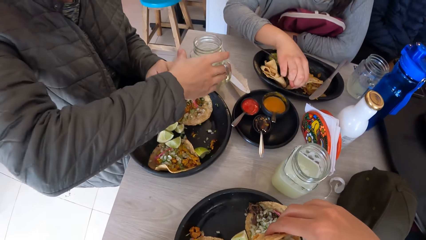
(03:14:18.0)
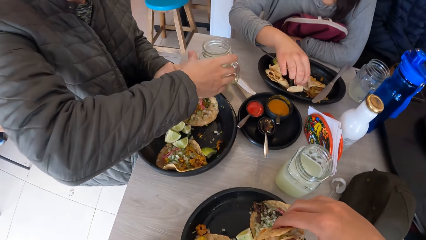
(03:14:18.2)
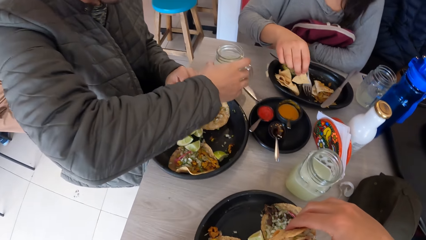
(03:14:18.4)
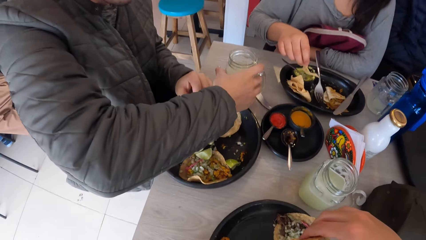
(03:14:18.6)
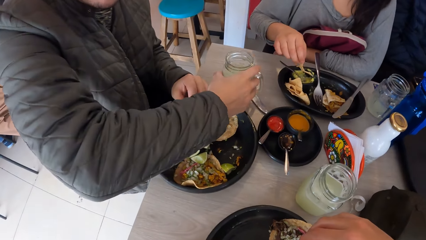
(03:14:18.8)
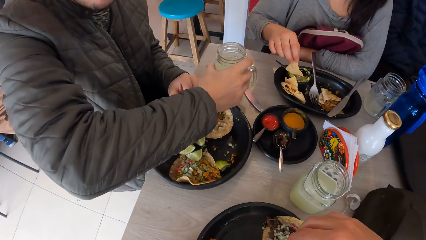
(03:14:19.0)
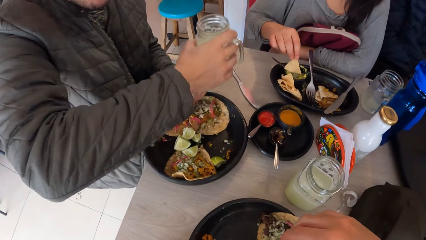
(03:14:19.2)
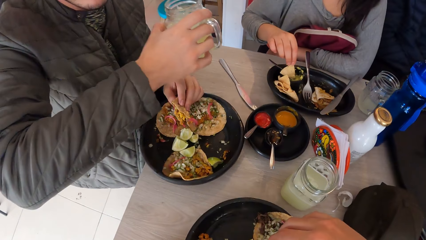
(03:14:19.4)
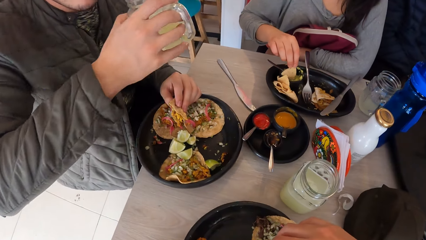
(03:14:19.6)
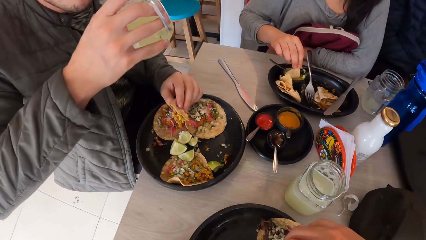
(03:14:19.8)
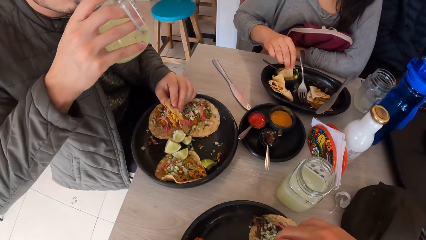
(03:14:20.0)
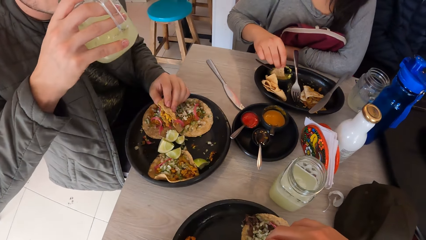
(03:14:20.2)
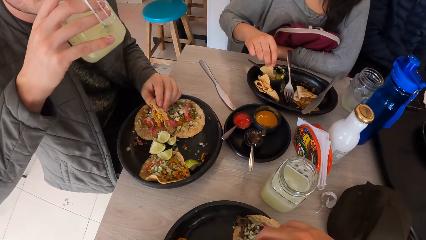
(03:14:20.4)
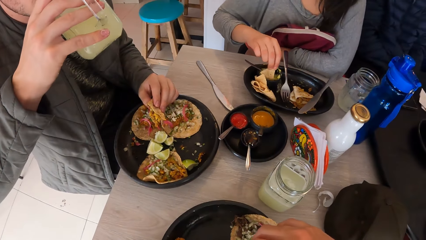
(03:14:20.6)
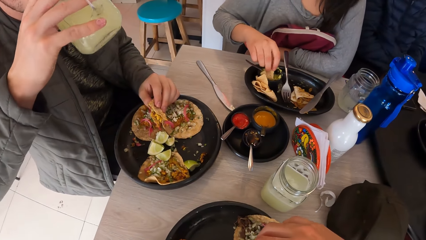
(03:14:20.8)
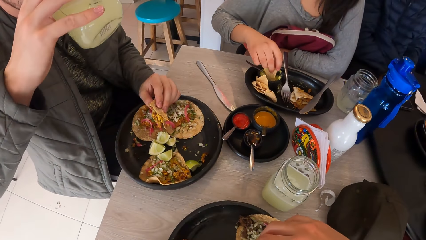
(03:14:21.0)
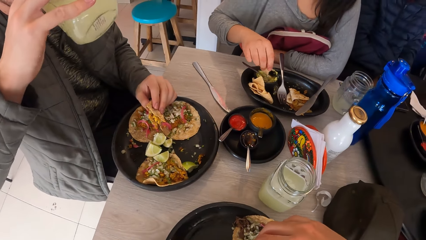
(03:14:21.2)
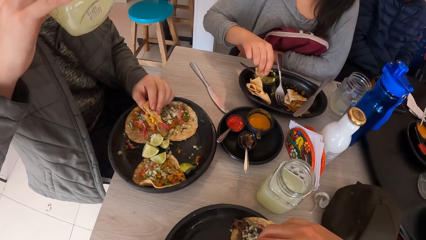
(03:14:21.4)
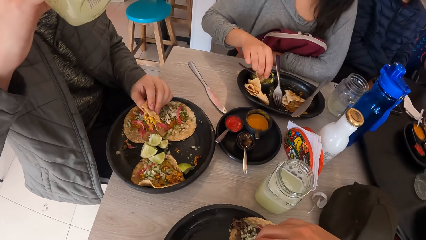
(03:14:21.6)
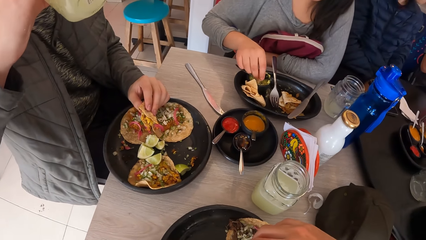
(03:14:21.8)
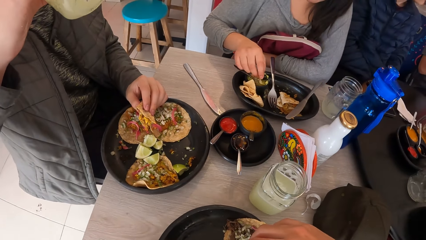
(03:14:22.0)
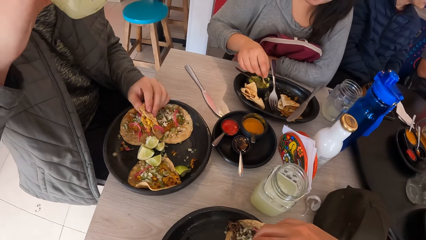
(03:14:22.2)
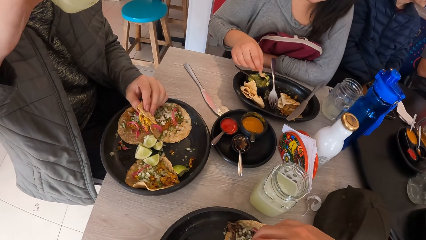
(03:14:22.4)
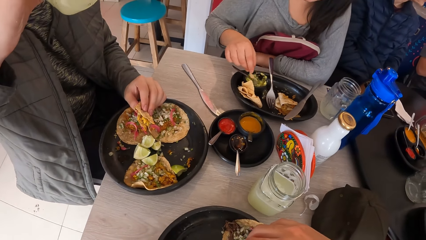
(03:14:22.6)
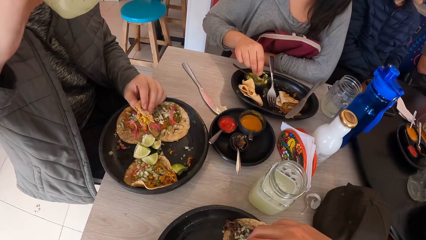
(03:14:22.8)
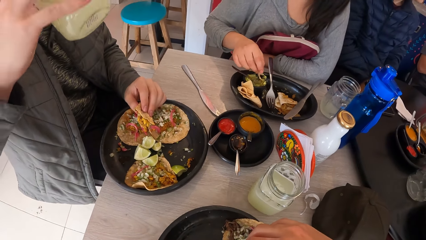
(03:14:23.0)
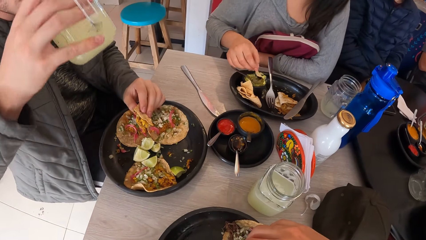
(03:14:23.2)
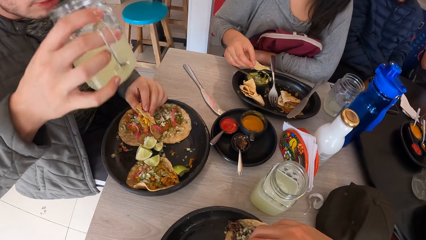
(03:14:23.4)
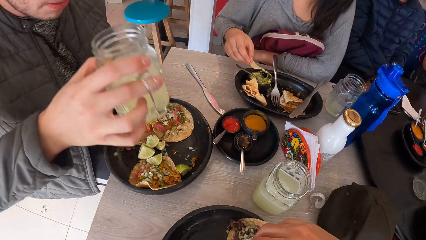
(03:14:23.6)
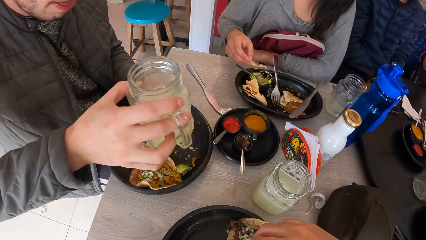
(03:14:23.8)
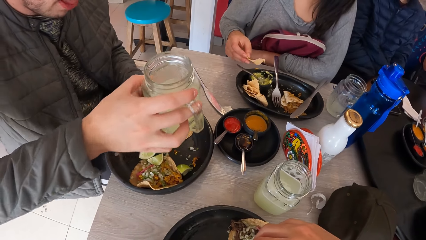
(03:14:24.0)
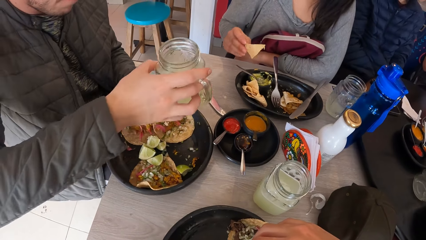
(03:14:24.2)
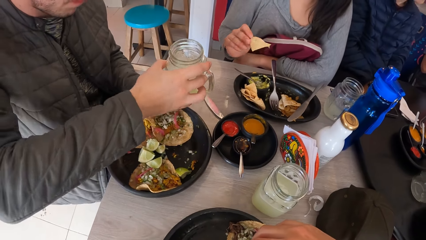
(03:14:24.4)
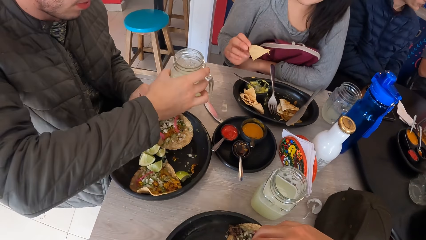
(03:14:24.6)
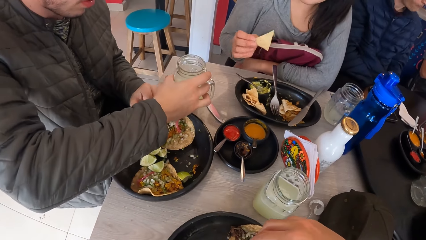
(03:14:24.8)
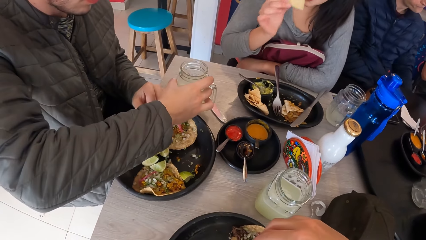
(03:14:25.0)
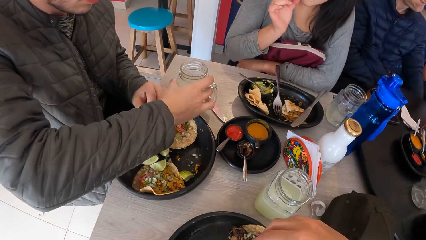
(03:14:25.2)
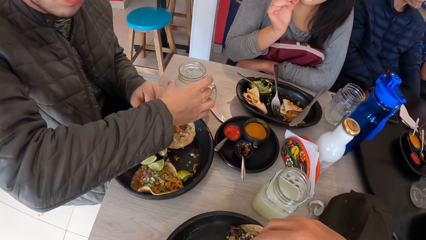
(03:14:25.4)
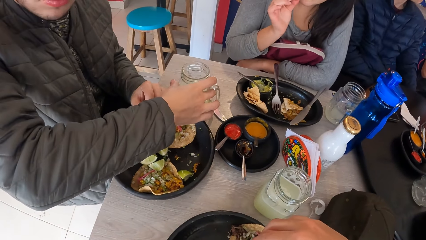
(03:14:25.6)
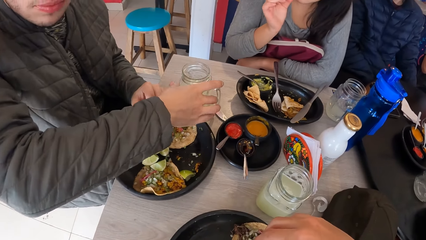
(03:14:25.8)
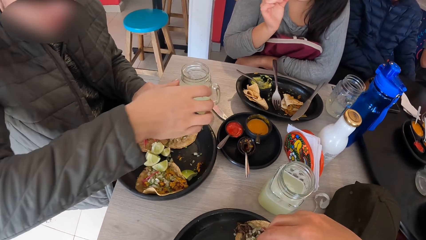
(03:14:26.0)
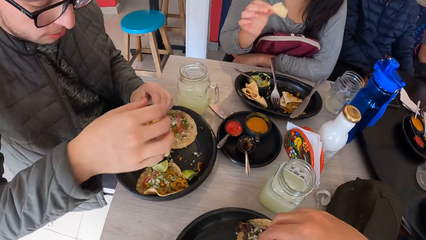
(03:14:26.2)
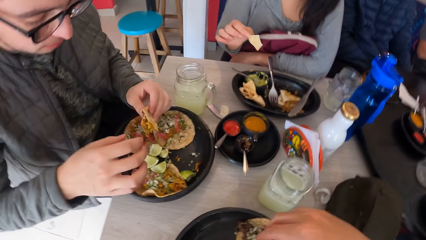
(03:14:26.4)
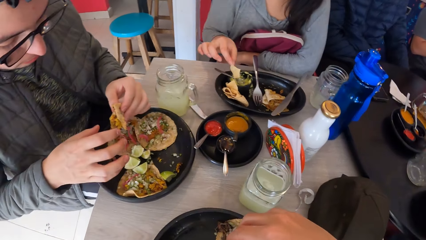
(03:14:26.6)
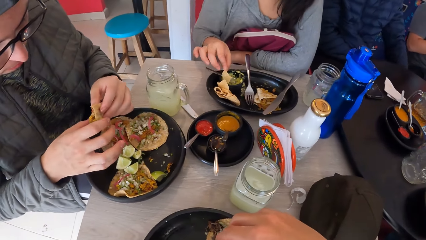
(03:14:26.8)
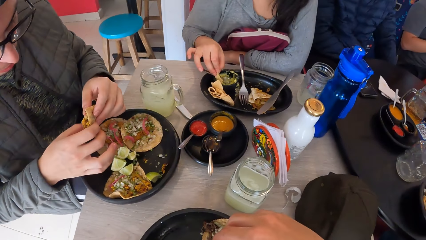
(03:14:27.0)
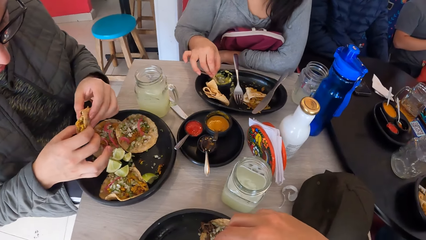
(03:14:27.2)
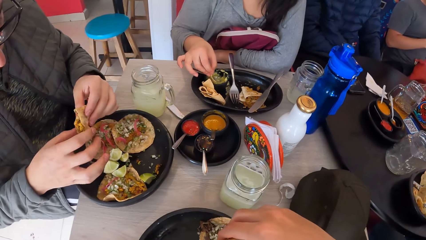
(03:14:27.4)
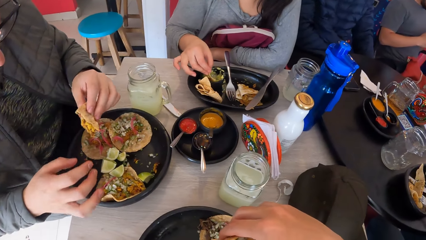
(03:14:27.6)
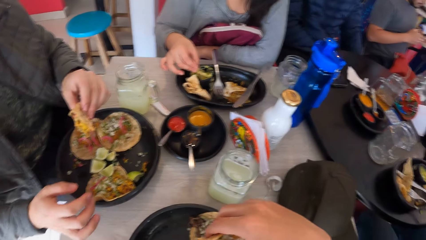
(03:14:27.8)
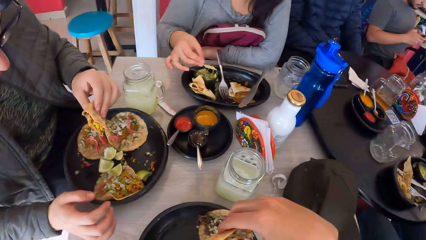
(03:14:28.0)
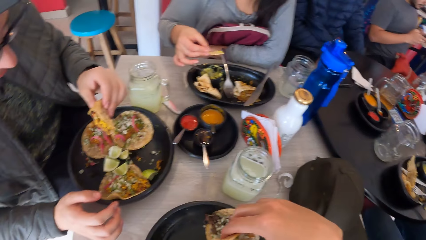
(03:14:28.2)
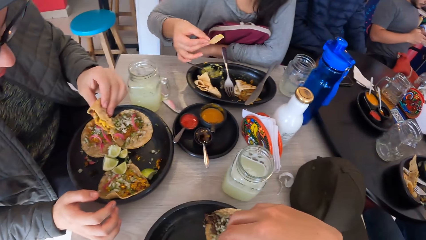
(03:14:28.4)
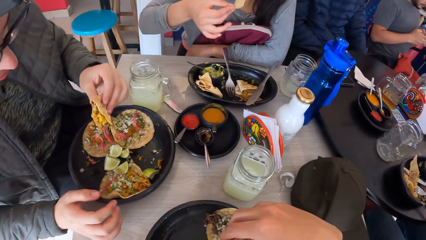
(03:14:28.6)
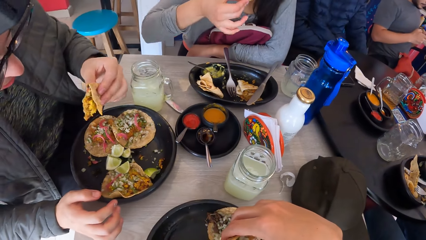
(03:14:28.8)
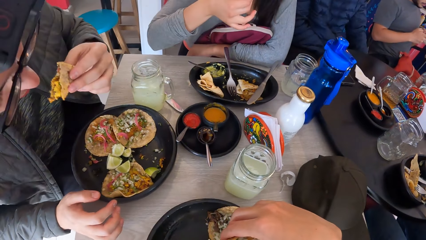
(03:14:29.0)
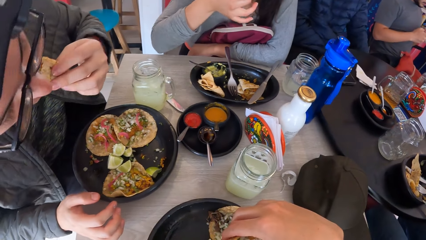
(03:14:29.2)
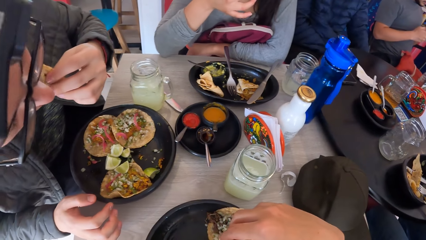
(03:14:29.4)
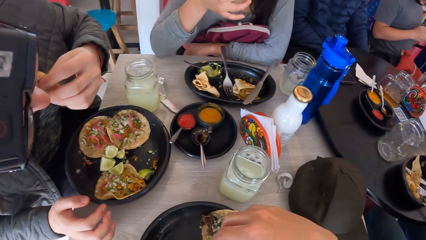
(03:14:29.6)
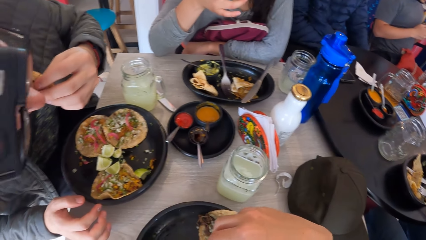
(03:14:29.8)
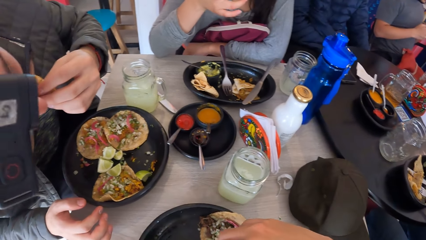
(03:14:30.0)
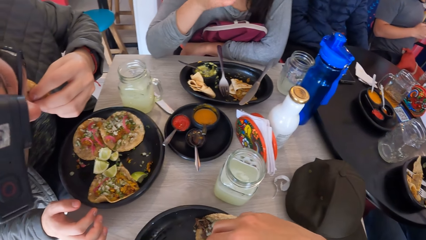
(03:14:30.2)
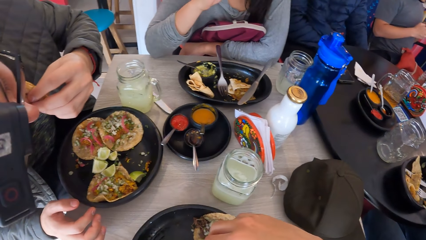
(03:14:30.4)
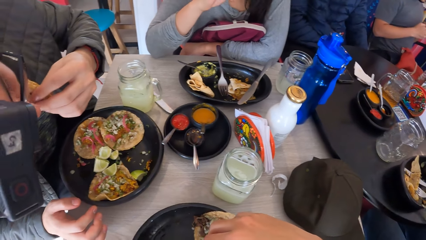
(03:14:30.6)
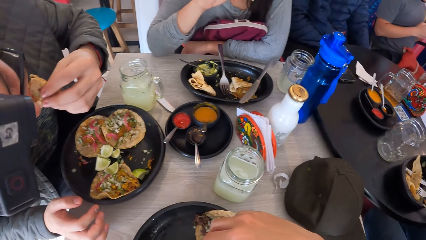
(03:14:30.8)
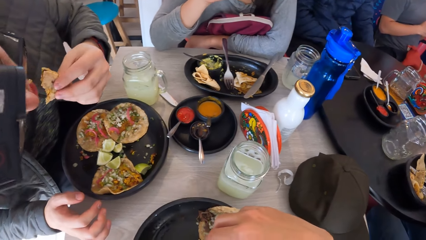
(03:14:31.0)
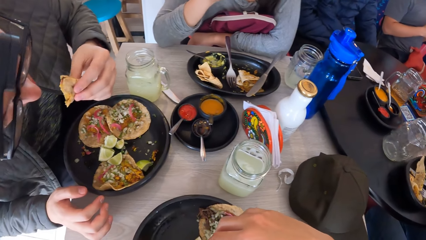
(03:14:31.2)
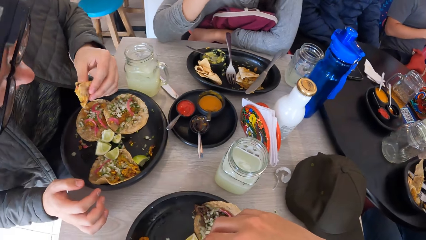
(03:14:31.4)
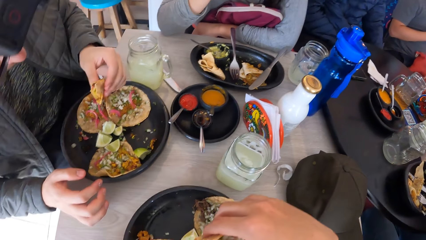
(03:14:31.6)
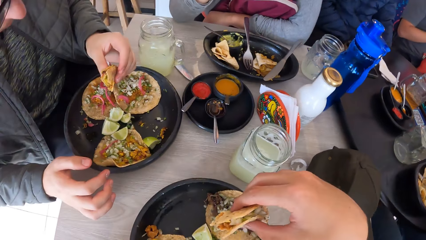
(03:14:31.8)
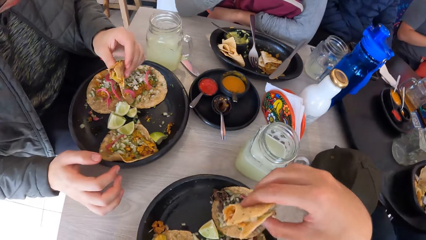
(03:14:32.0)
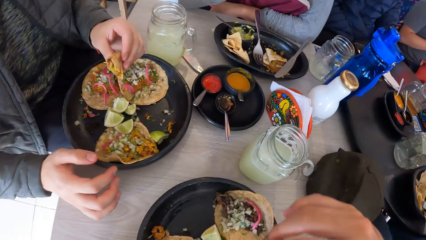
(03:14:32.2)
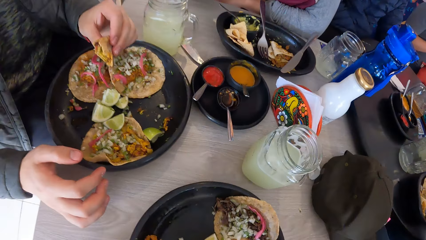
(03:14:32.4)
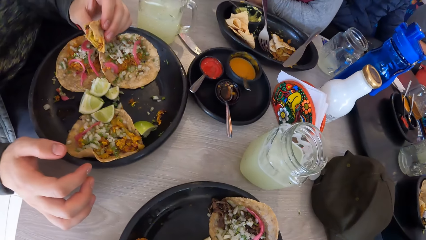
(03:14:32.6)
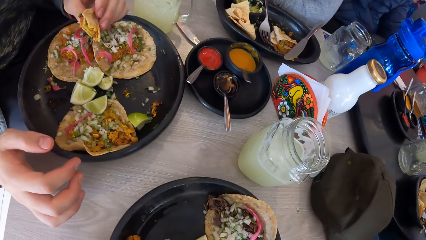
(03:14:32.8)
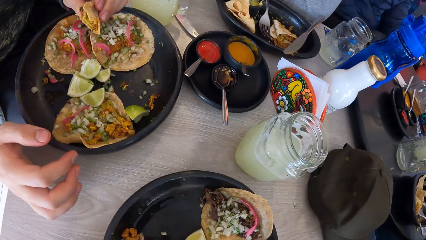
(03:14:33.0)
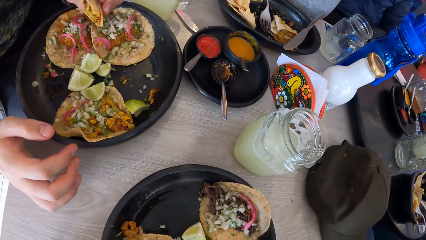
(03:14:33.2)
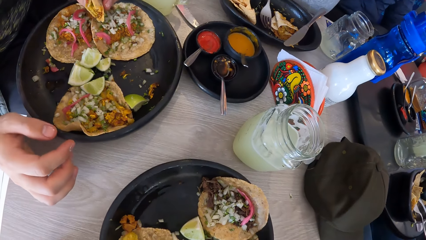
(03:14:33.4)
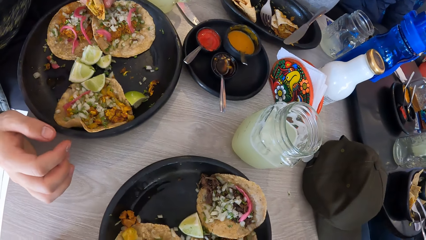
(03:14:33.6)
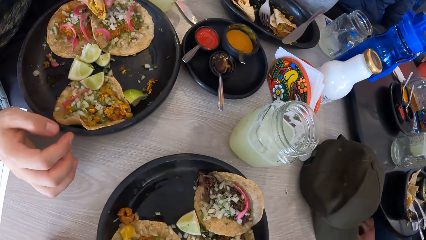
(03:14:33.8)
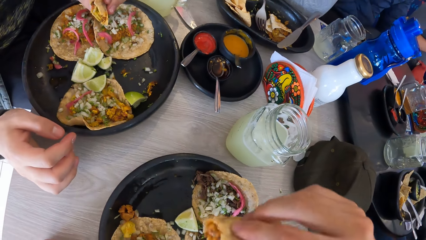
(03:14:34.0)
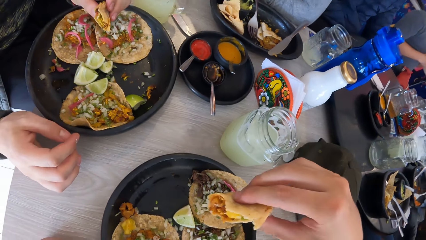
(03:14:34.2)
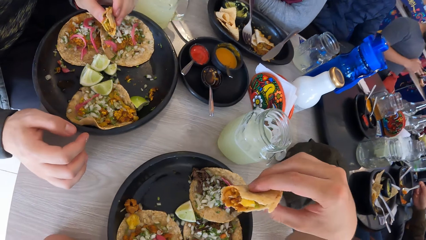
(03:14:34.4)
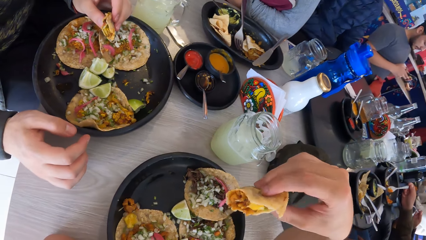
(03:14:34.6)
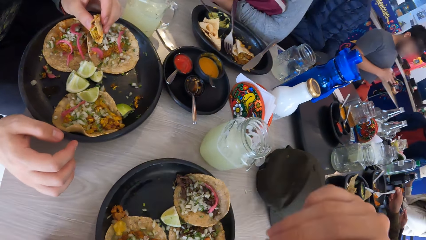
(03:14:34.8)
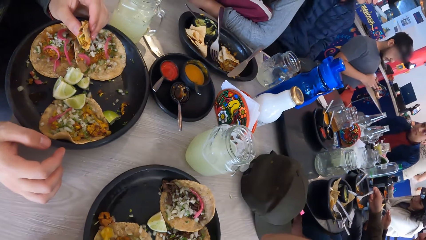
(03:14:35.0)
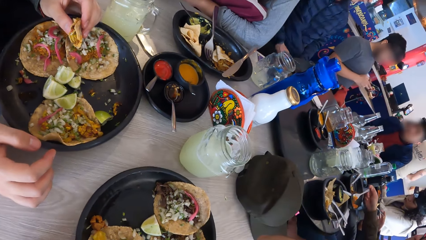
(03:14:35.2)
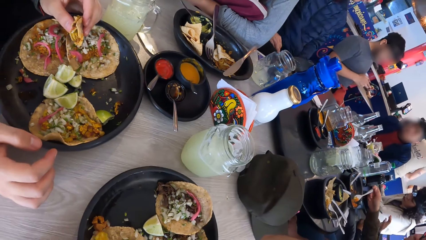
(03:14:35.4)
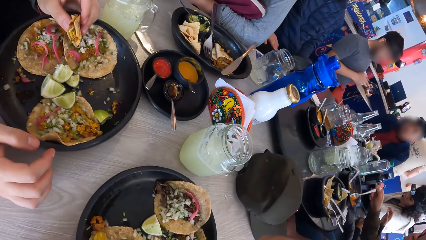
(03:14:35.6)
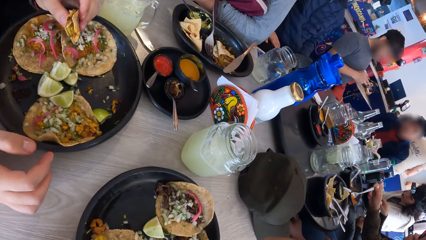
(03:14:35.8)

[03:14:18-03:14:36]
The man picks up a cup from the table with his right hand. The woman takes sauce from the bowl in the plate with the chip in her right hand. The man drinks from the cup in his right hand. The man puts the cup on the table with his right hand. The woman puts the chip into her mouth with her right hand. The woman takes sauce from the bowl with the chip in her right hand. The man holds the taco with his right hand. The man puts the taco into his mouth with his left hand. The camera wearer eats a taco.
